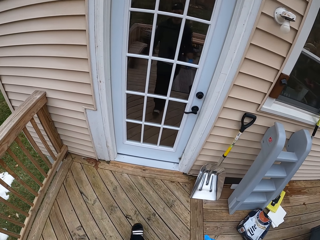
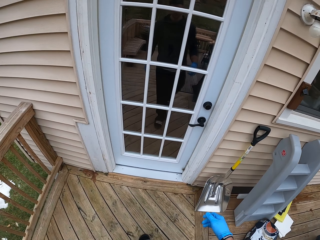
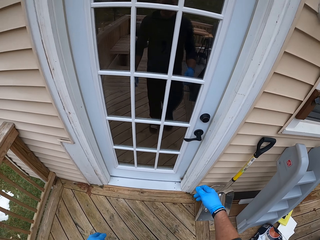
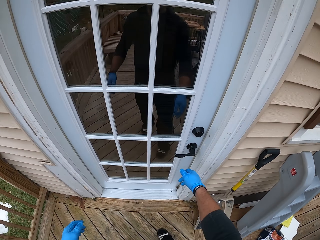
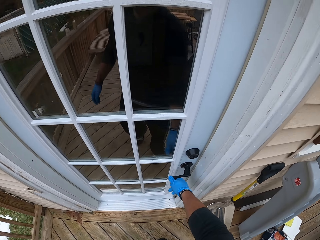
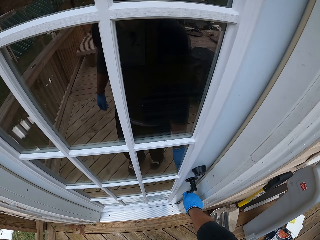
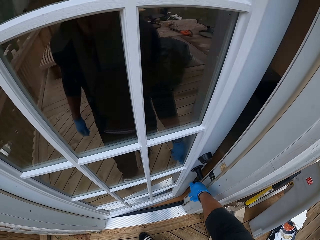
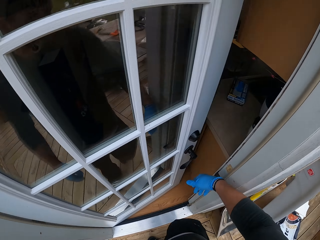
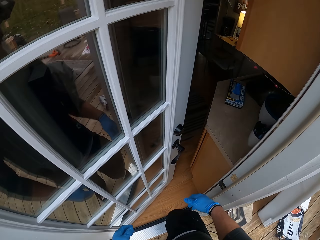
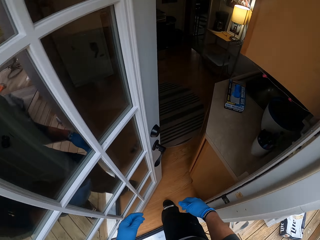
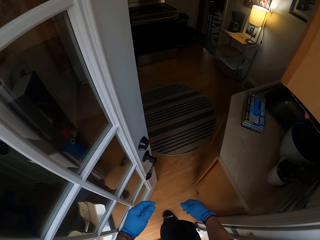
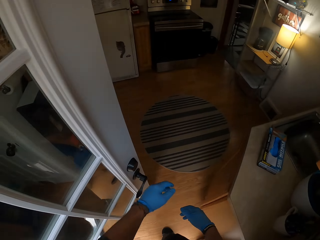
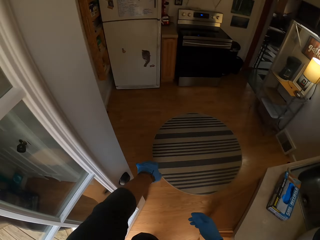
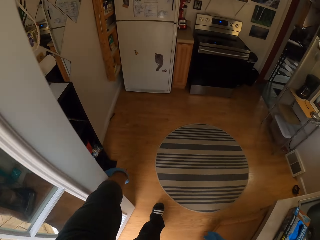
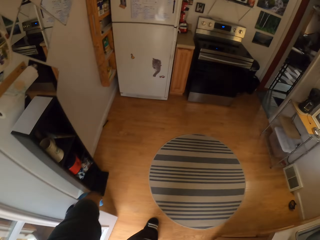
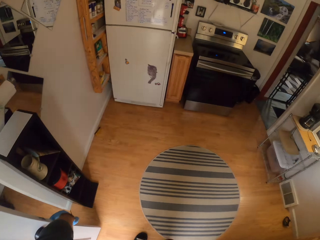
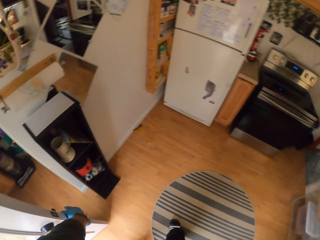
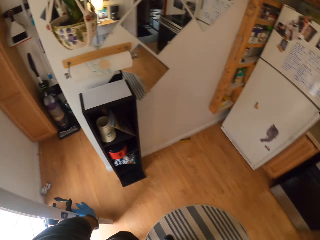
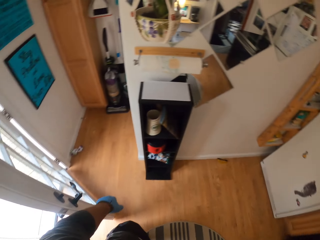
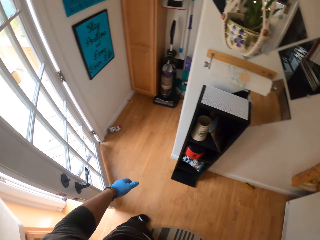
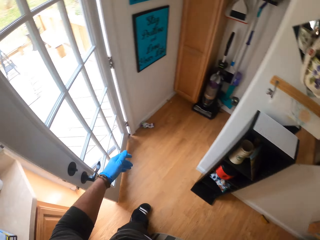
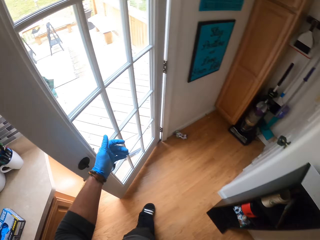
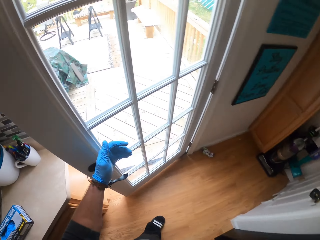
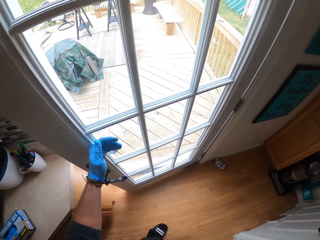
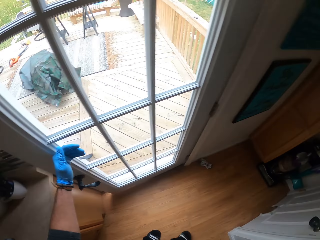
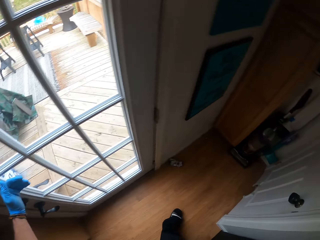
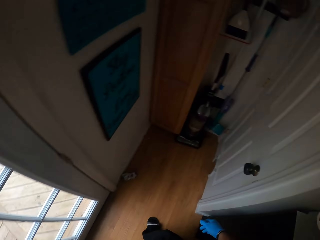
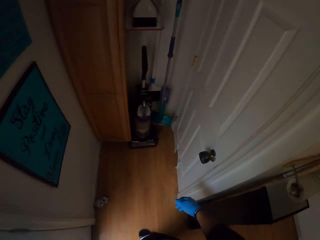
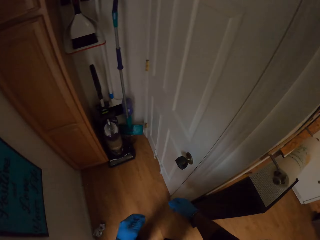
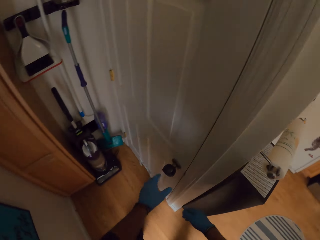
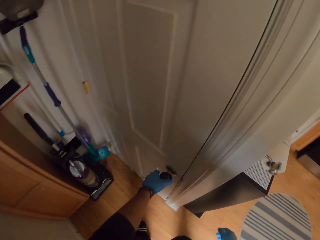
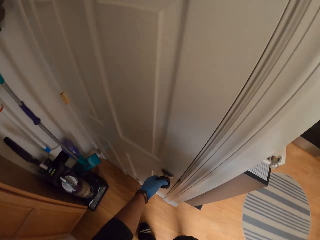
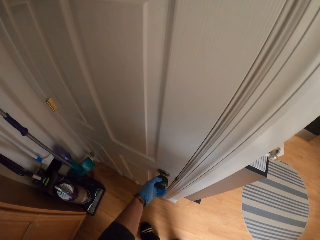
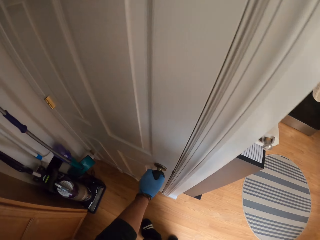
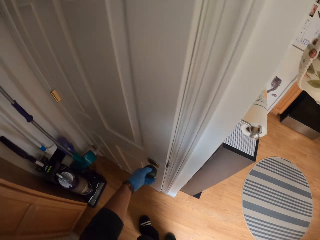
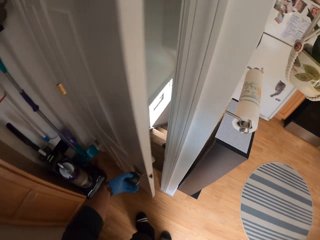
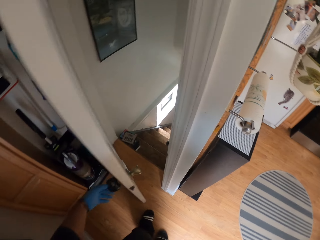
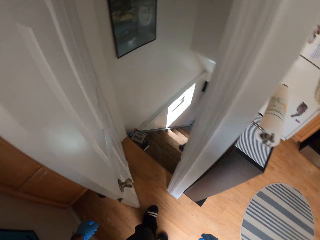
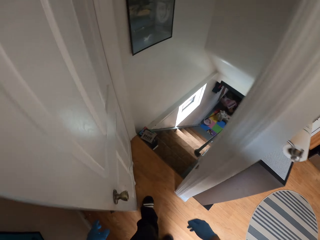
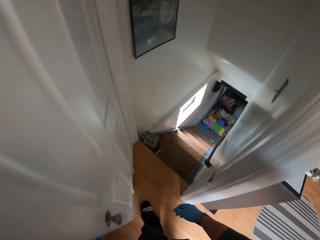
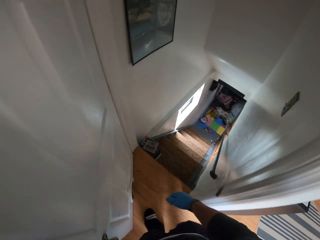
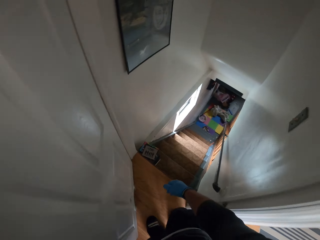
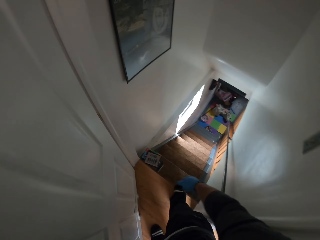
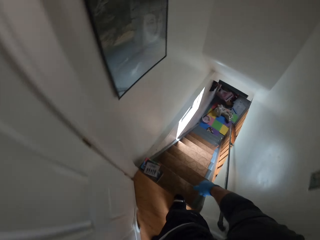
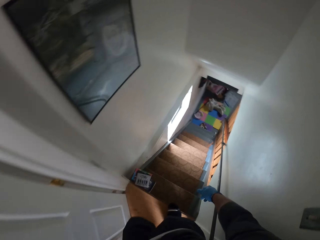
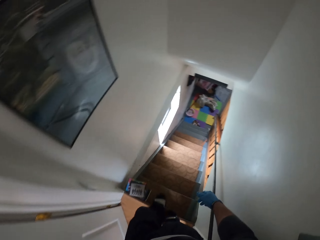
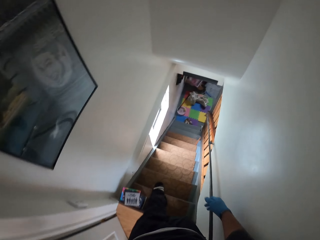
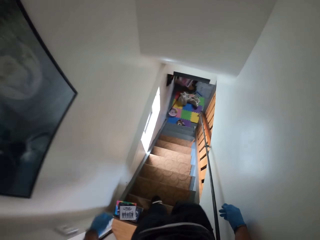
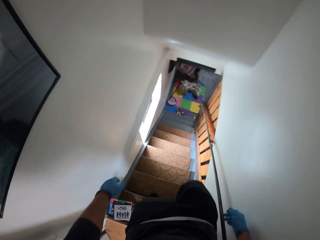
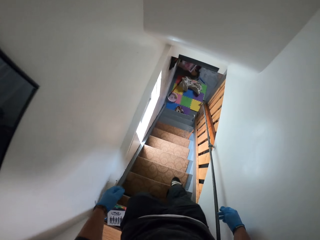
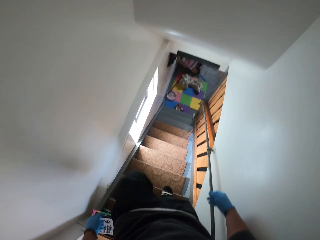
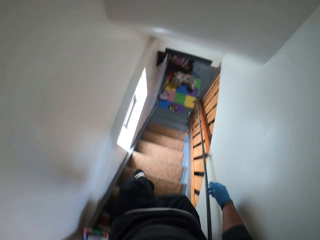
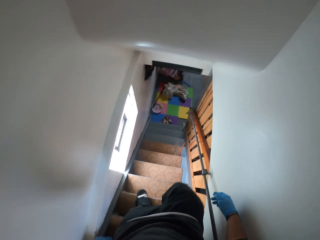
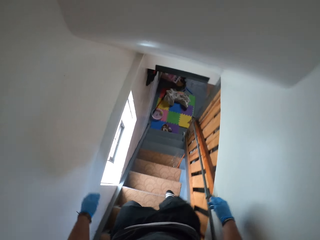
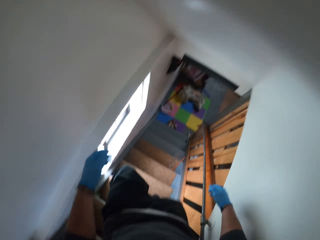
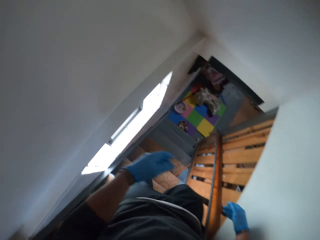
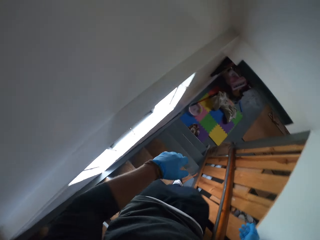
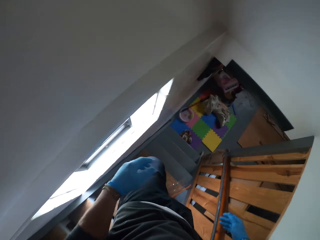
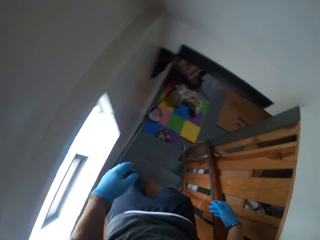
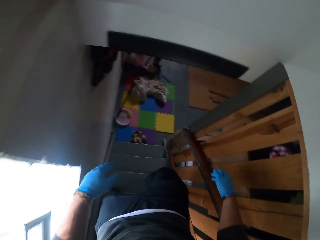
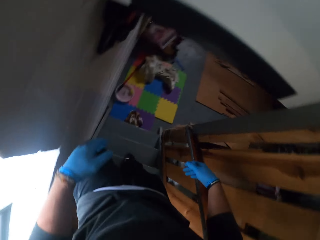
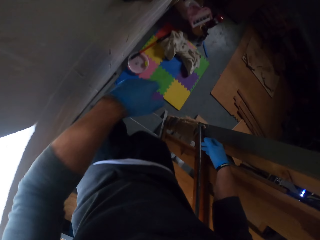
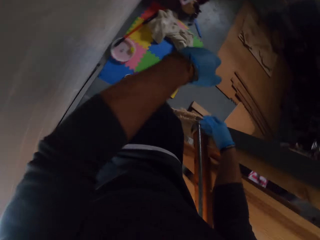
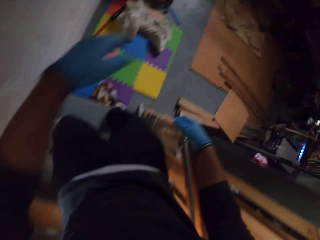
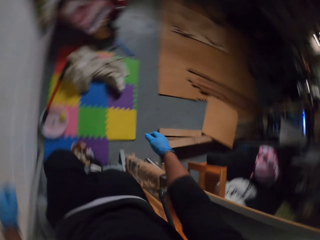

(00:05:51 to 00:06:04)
The camera wearer opens a door with his right hand. He walks into a storeroom of a house from outside. He closes the door with his left hand. He opens the door with his left hand. He walks from the storeroom to a basement. He steps down the stairs.

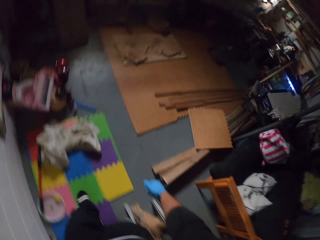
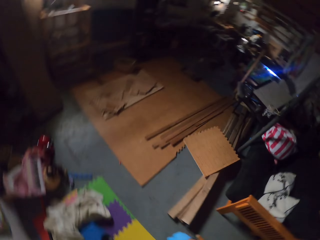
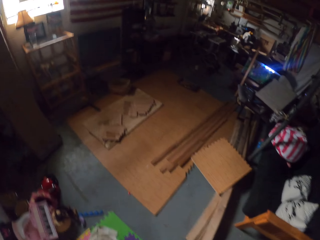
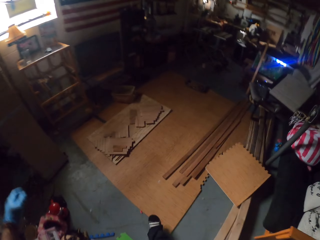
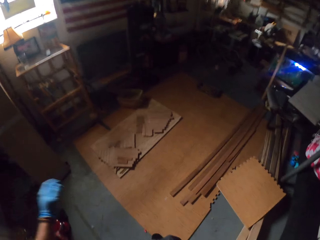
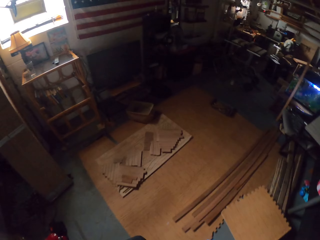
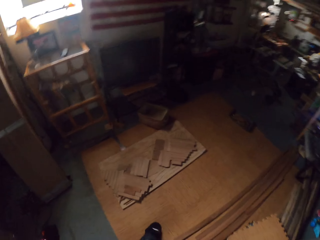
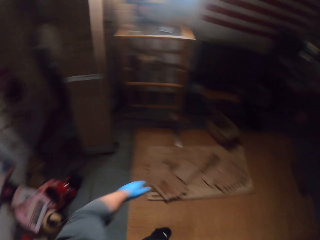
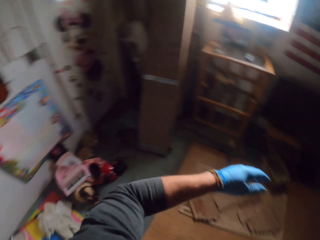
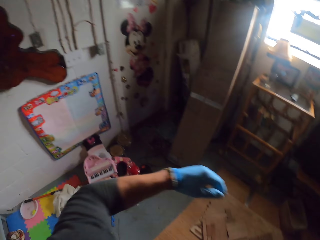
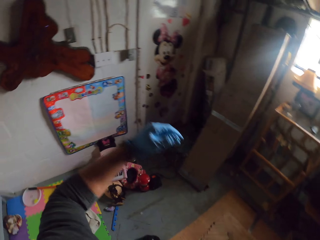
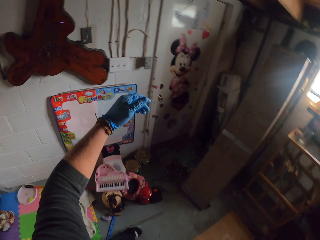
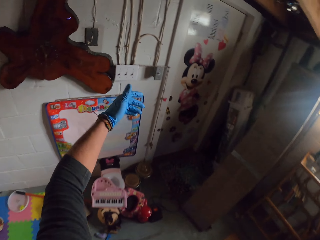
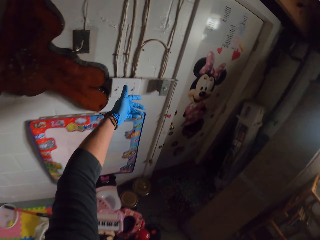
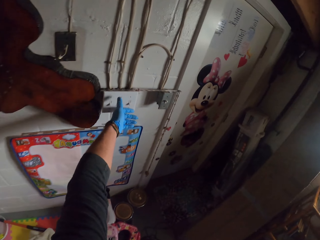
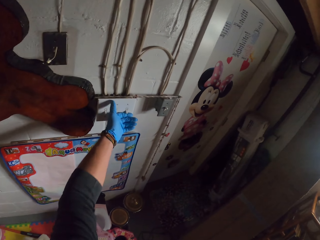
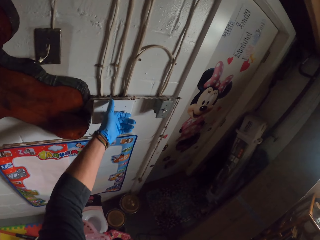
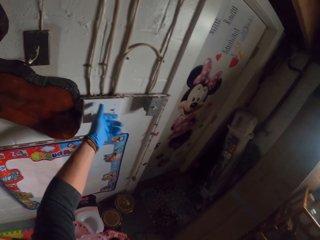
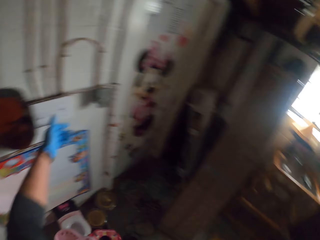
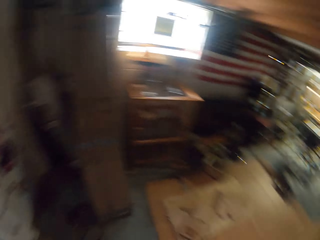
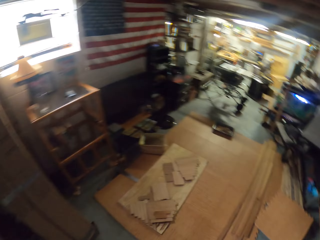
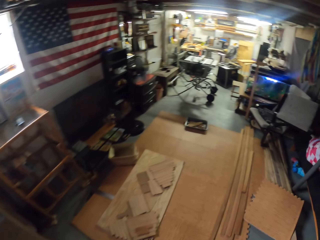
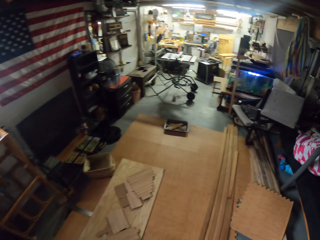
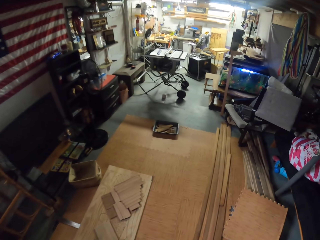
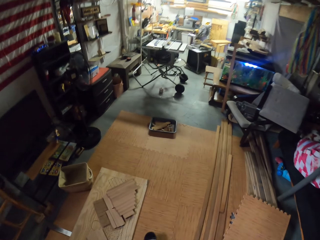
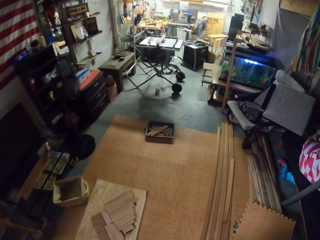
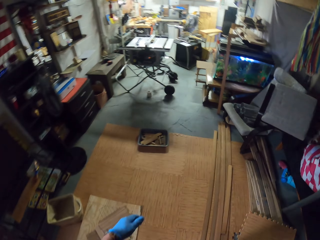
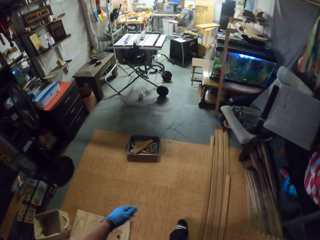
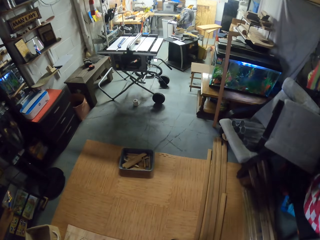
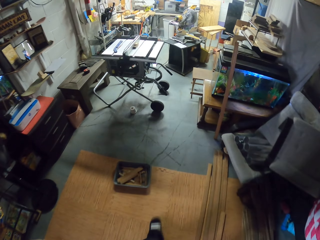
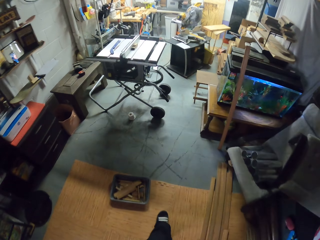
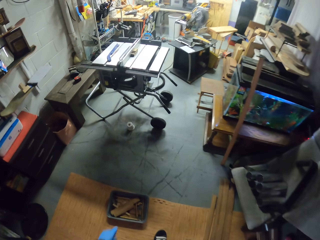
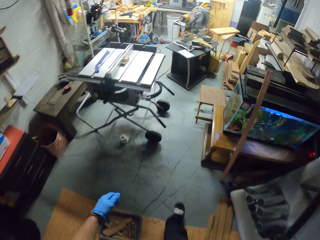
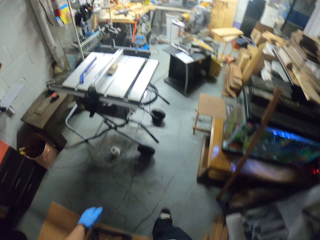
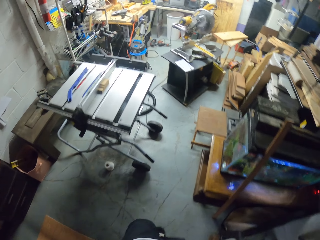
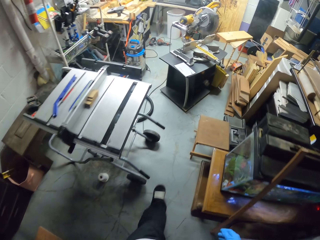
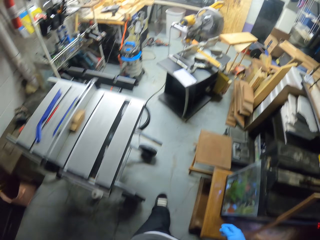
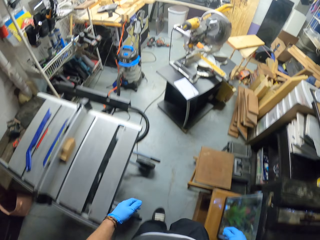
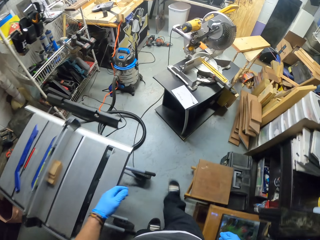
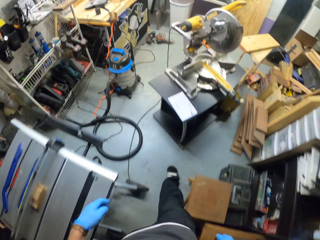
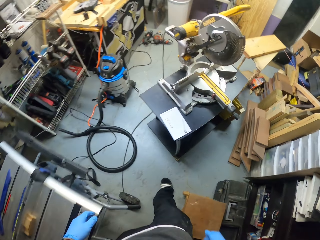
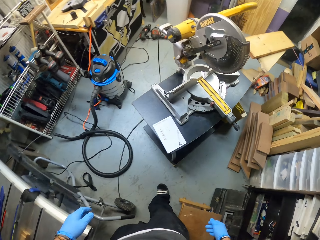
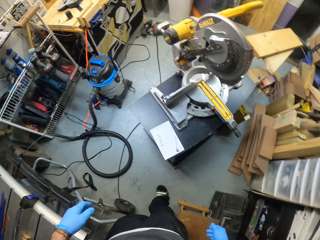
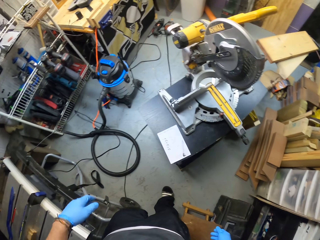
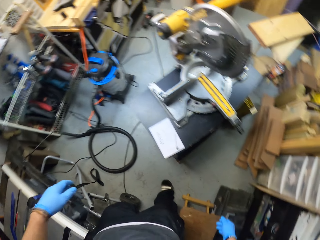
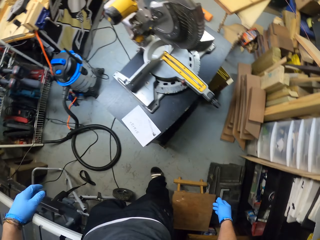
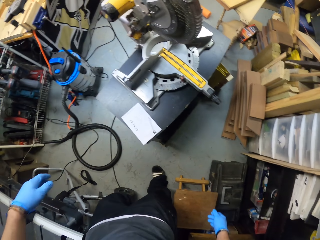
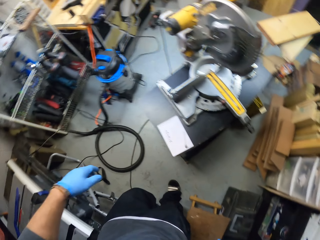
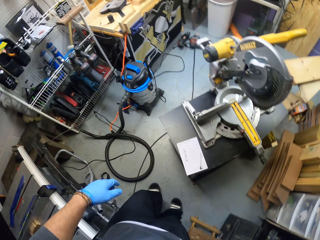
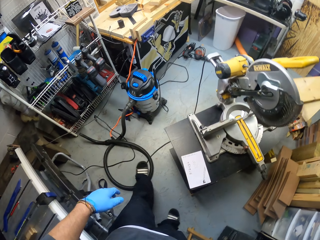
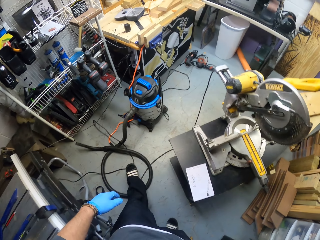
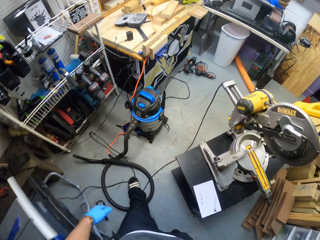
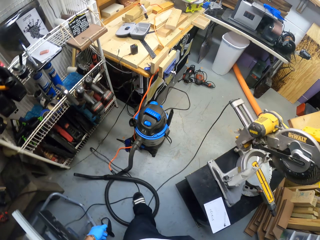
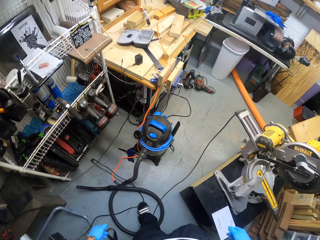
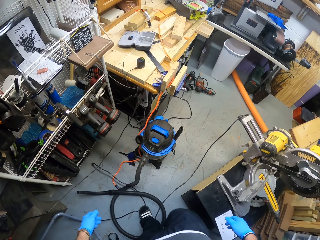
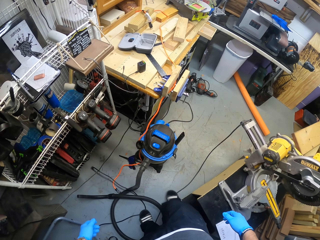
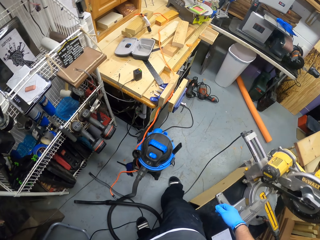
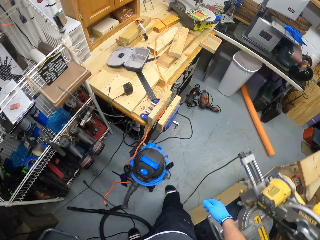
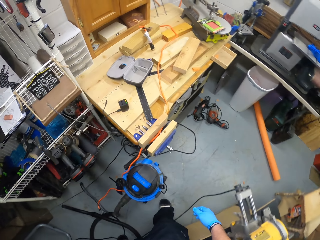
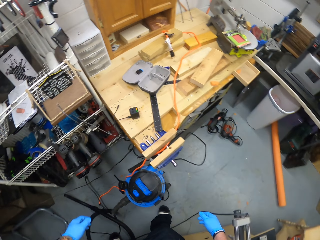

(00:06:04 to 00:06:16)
The camera wearer walks around. He turns on a light switch with his left hand. He walks around.
